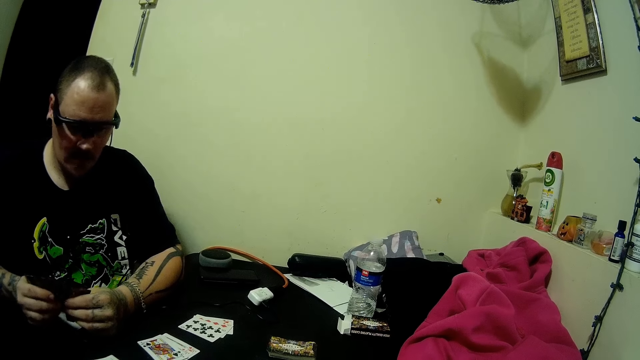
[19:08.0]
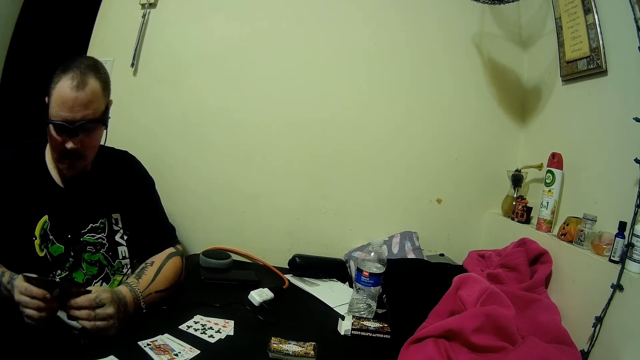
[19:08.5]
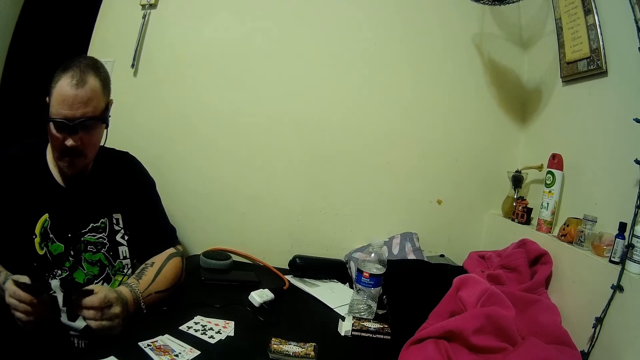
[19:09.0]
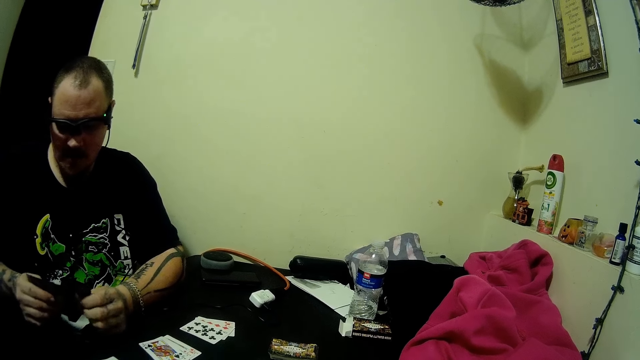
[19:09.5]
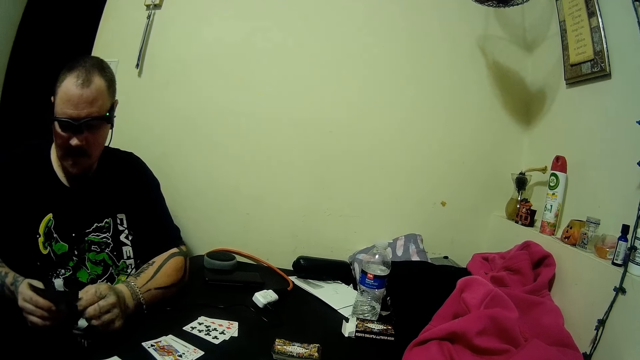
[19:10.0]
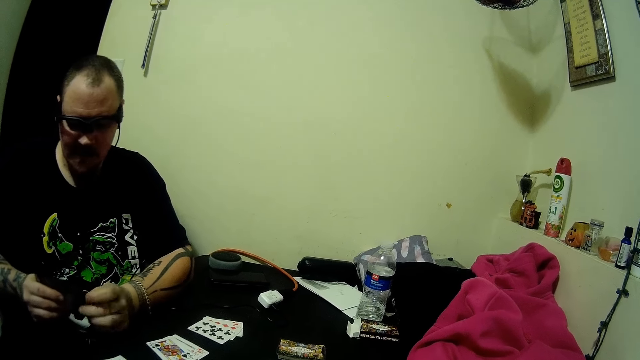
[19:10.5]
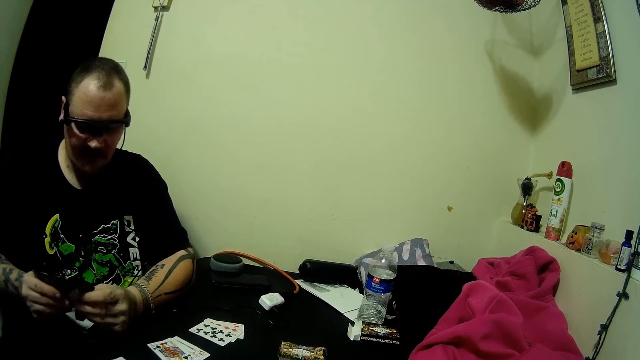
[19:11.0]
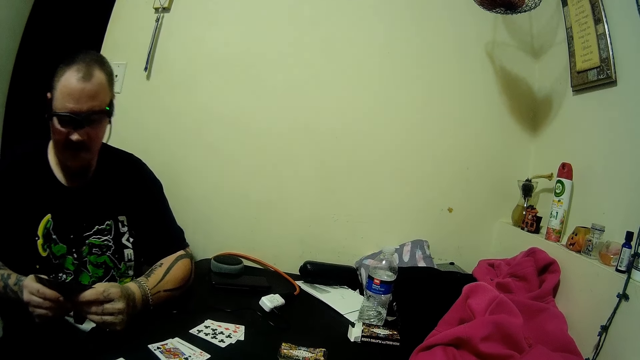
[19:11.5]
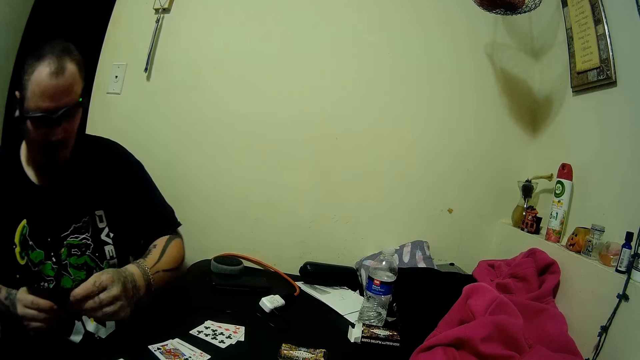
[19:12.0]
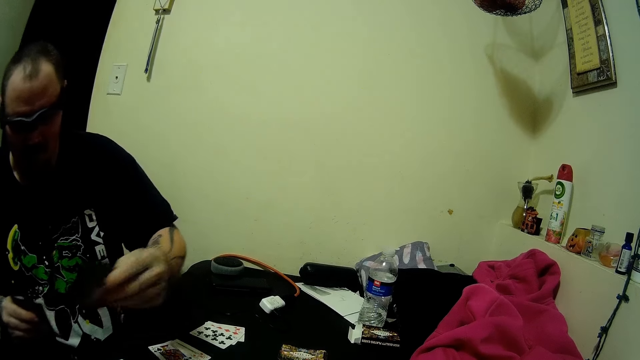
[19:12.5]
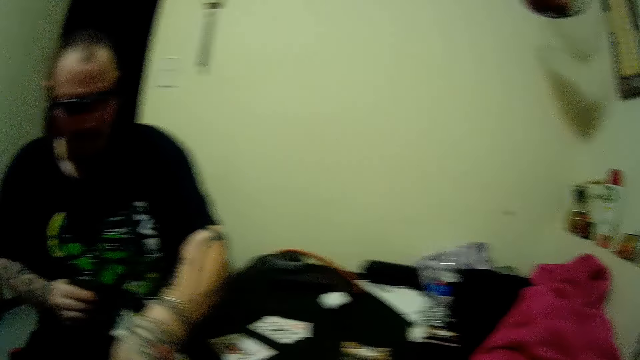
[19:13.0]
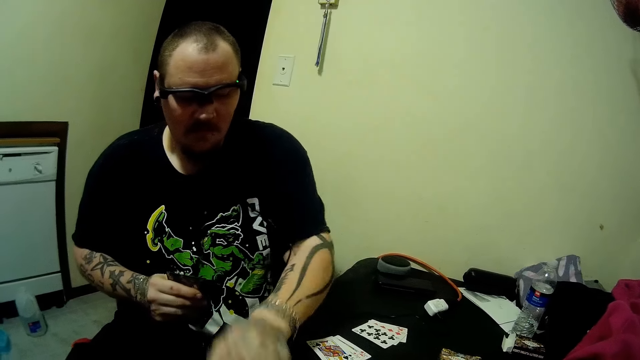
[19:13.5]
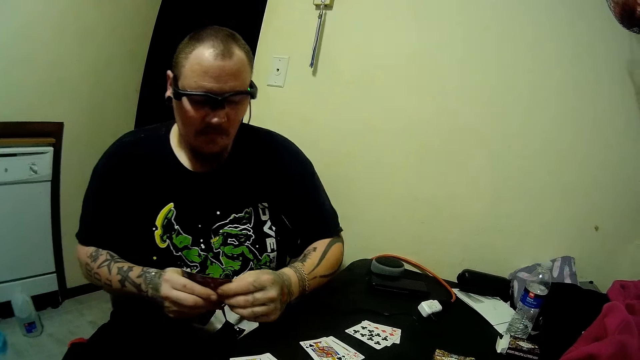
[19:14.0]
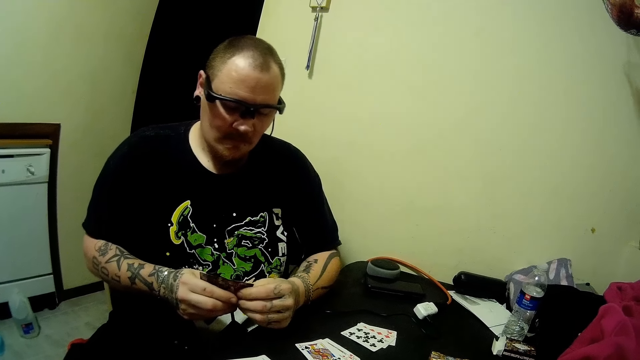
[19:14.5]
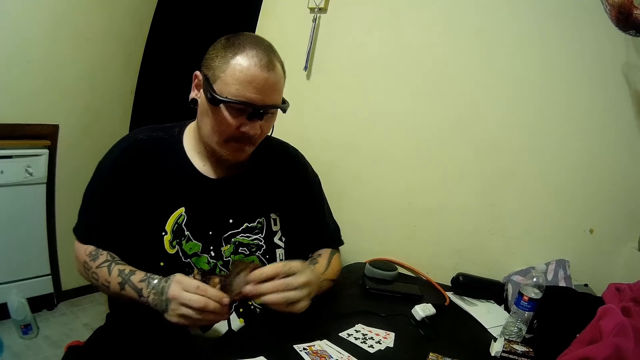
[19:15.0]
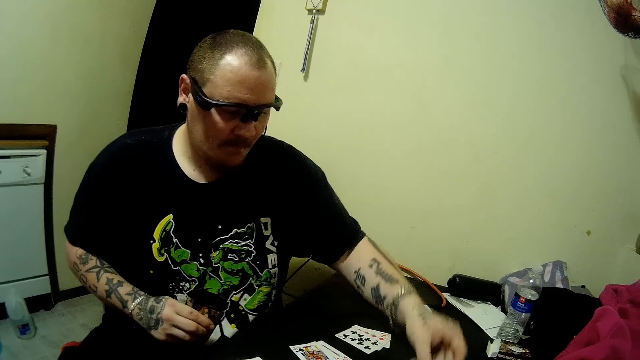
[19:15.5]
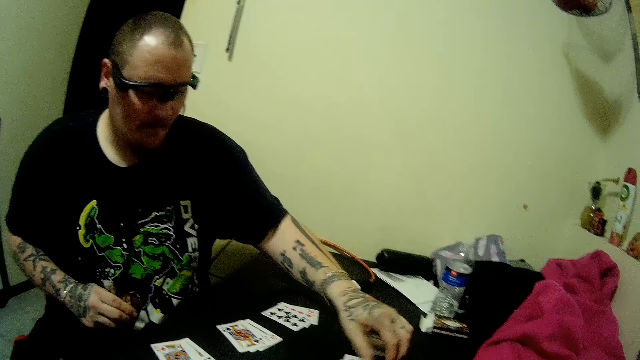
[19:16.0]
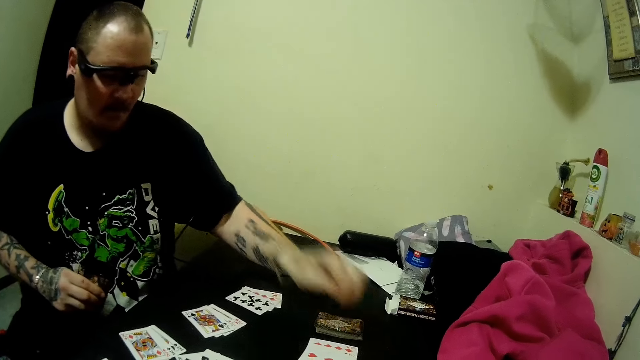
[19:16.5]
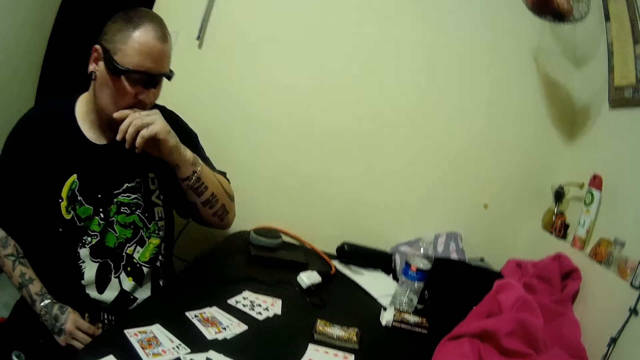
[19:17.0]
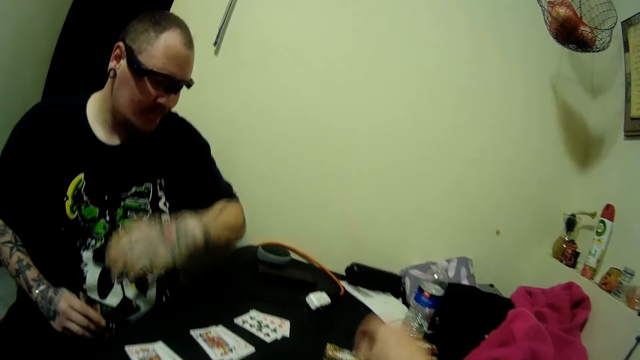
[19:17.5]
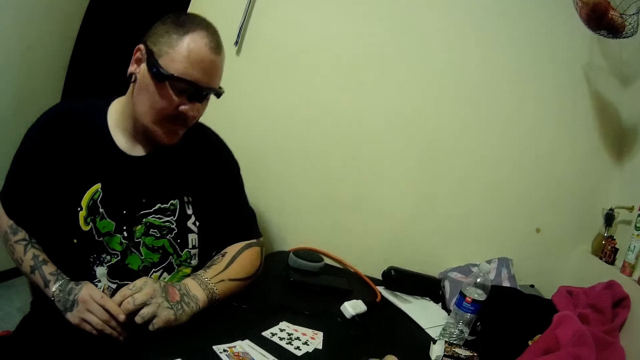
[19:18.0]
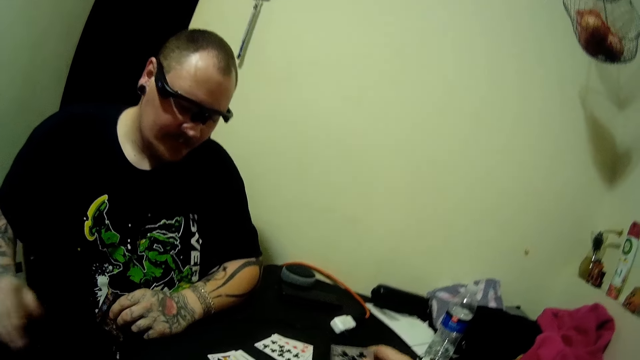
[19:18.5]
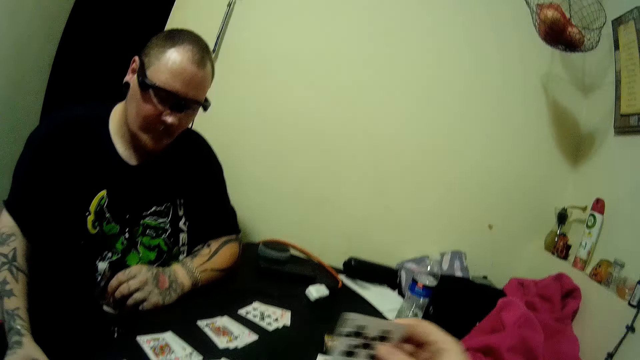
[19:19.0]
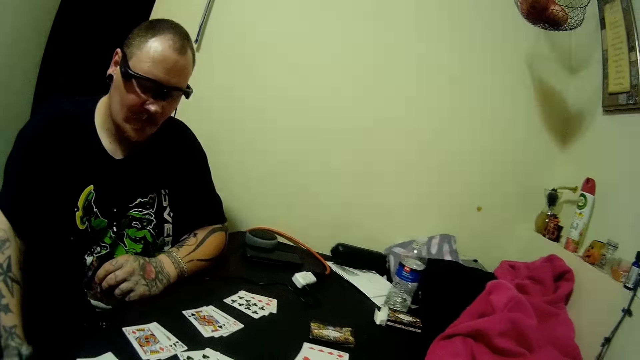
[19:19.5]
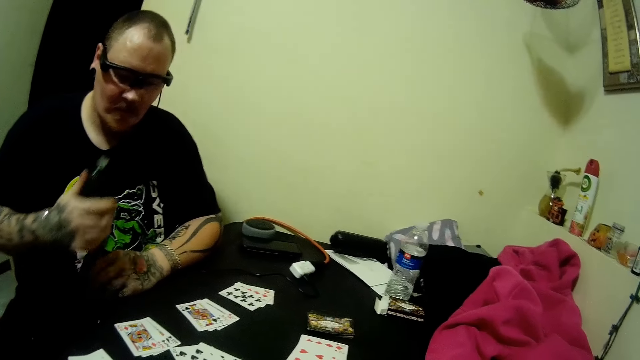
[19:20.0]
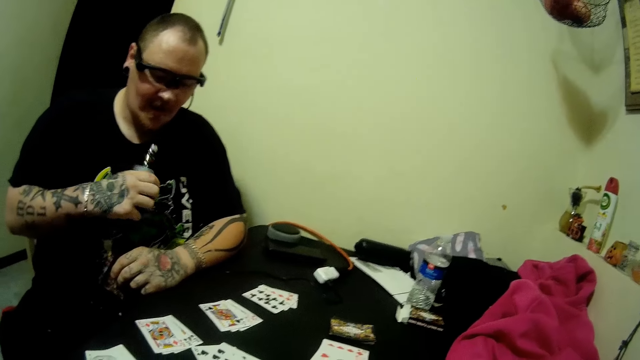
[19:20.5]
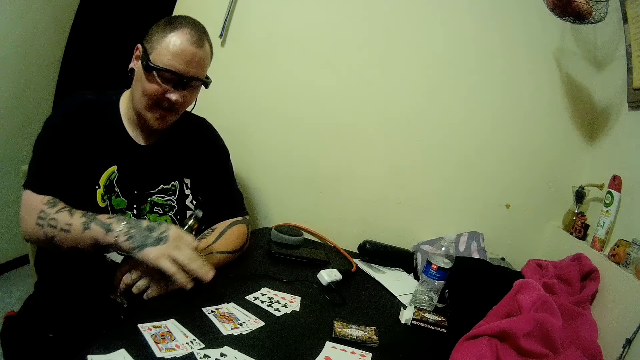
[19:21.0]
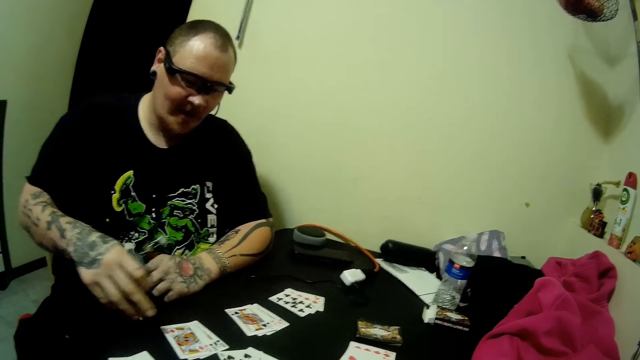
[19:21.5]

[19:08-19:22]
A man arranges his cards. The man pulls cards and drops some cards on the table. The man holds cards and looks at his cards. The man pulls cards and drops some cards on the table. The man wipes his moustache with his hand. The camera wearer picks up a card on the table. The man looks around and picks up a bottle bong on the table. The camera wearer looks at the card. They look around. The man makes hand gestures.

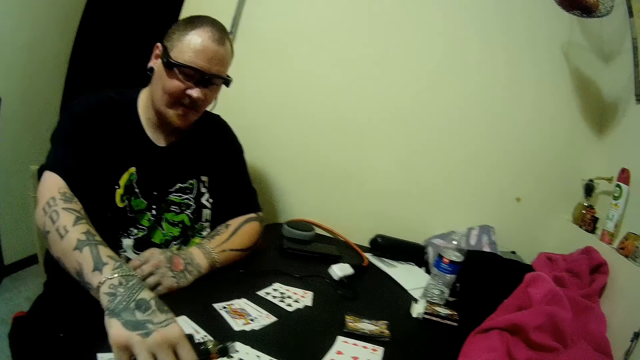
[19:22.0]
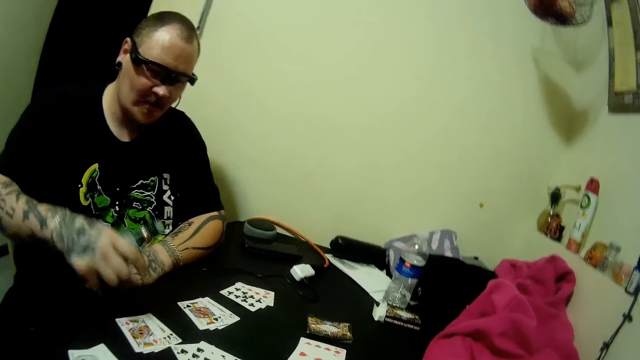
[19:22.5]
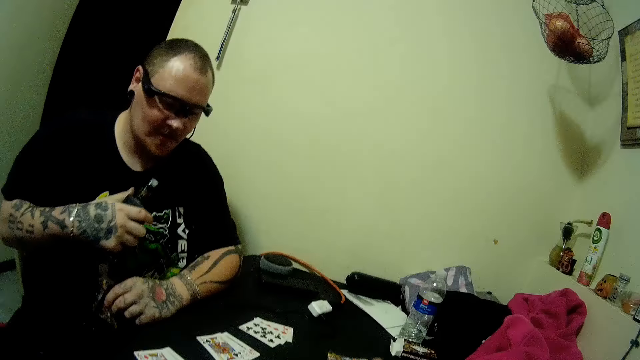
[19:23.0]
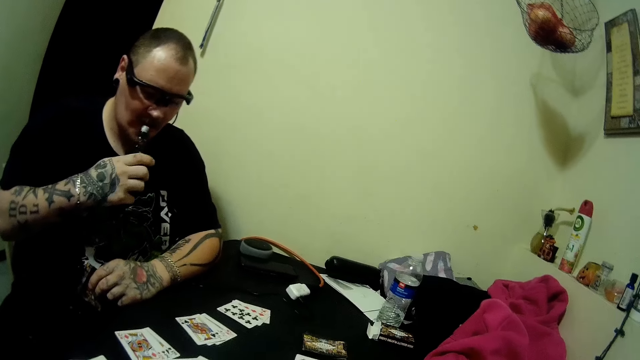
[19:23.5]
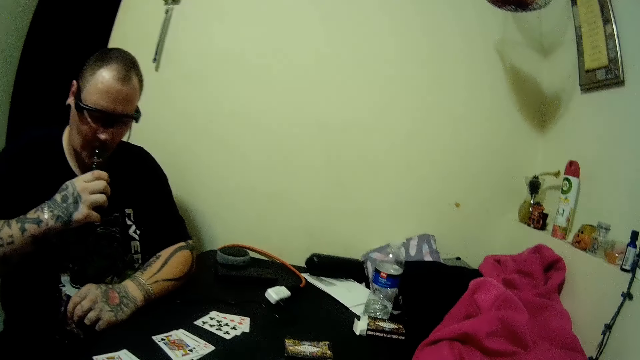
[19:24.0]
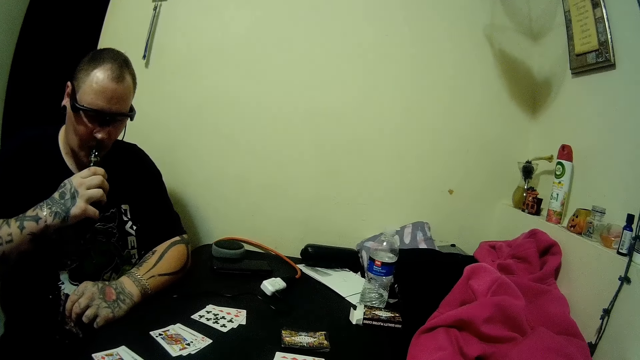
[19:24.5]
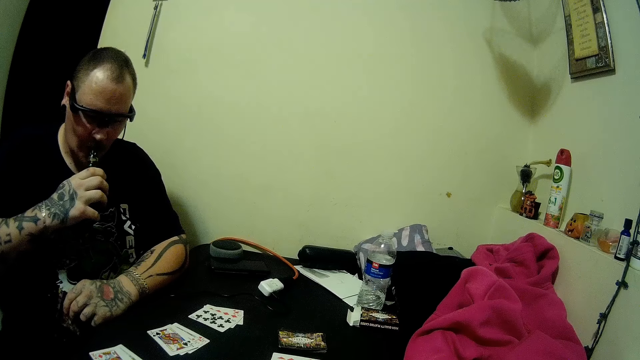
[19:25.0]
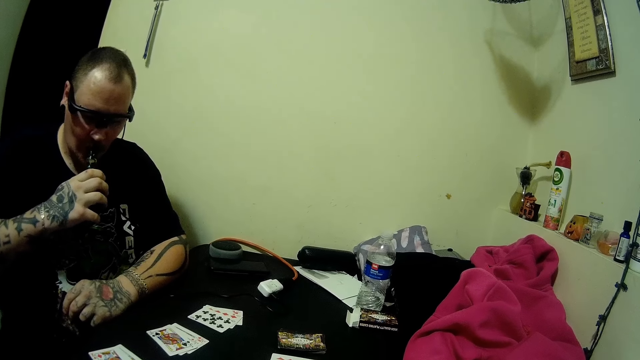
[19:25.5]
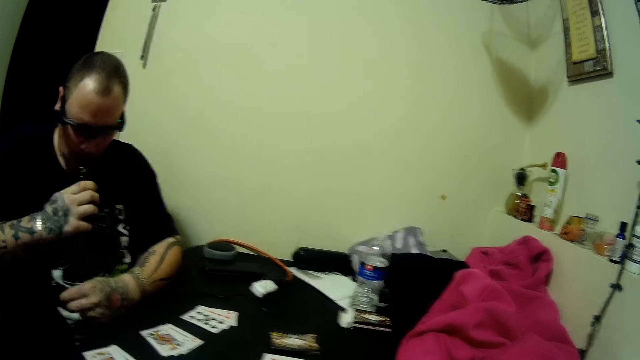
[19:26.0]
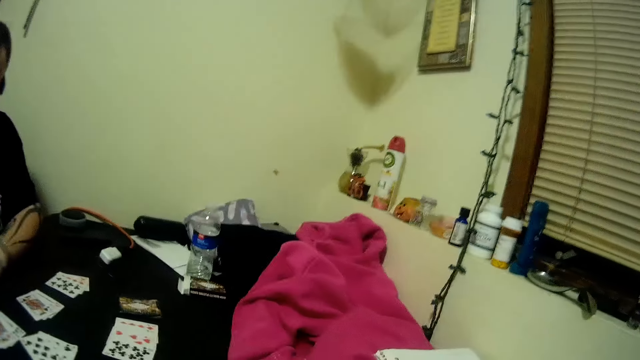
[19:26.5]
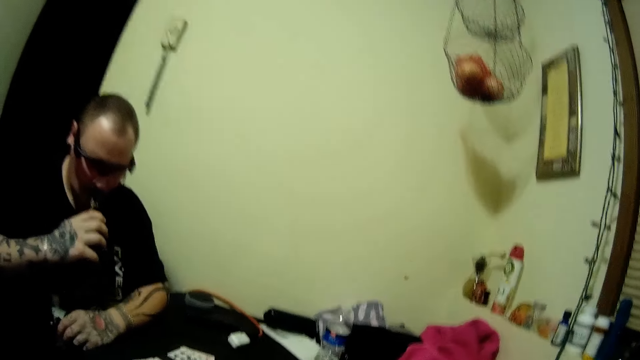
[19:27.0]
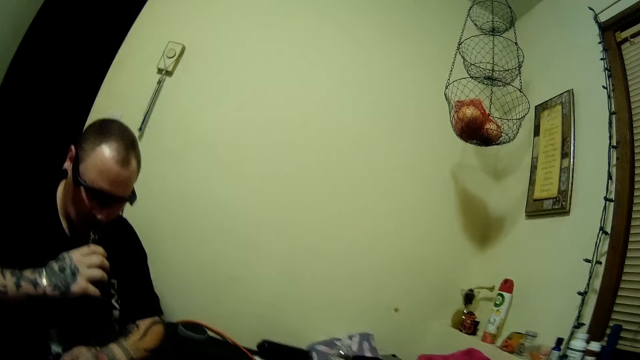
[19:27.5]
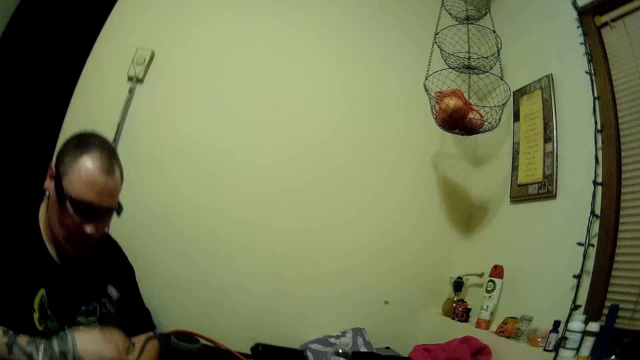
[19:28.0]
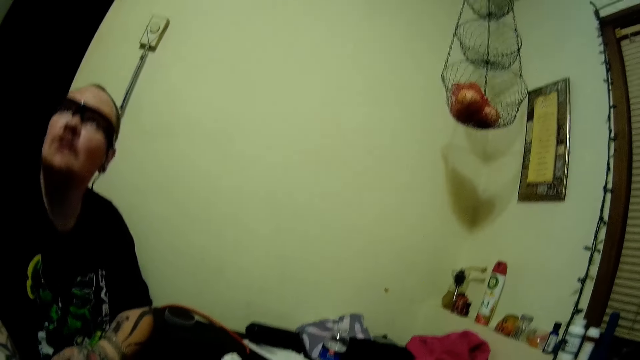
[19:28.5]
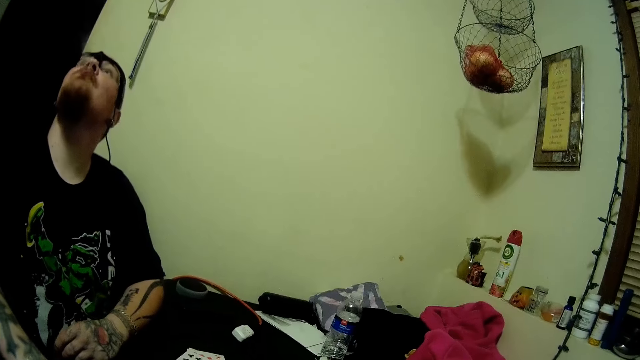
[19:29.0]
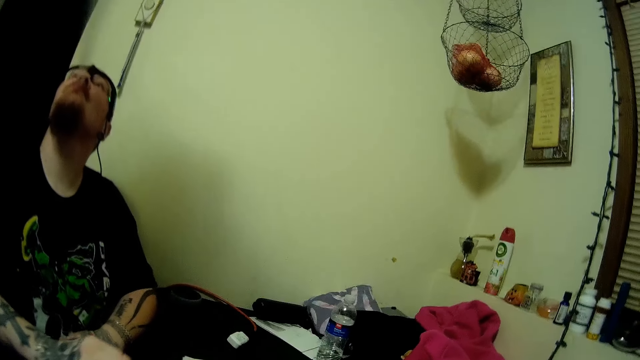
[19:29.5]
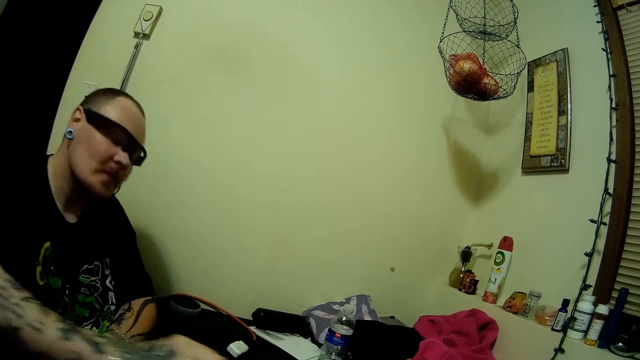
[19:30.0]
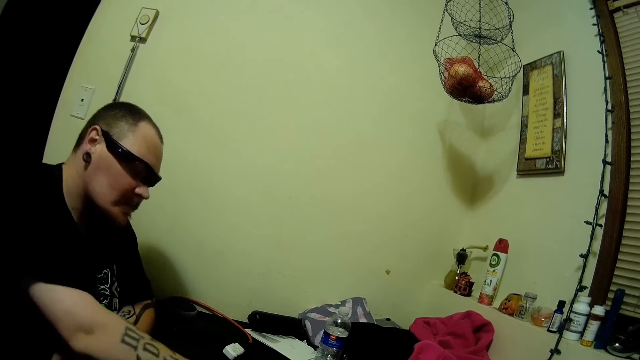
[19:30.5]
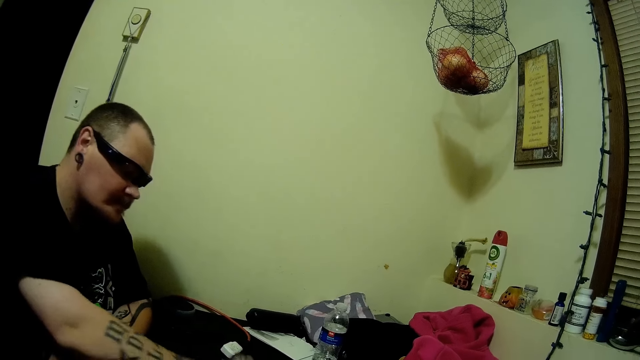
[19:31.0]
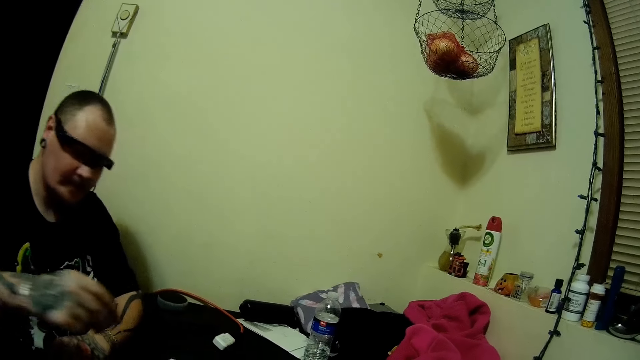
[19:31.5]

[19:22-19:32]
The camera wearer drops a card on the table. A man holds something in the mouth. The man smokes from the bottle bong. The camera wearer looks around. The man drops the bottle bong on the table, looks around, and blows smoke in the air. The man puts cards on the table and picks up a card on the table.
